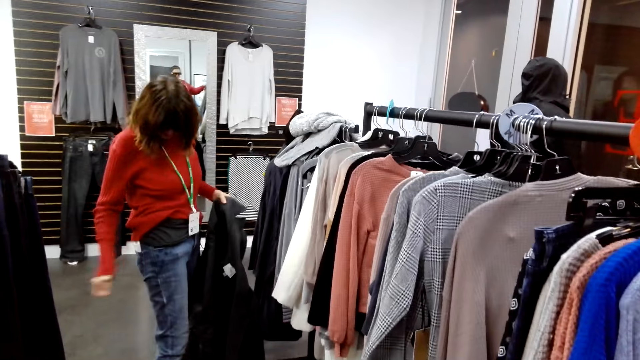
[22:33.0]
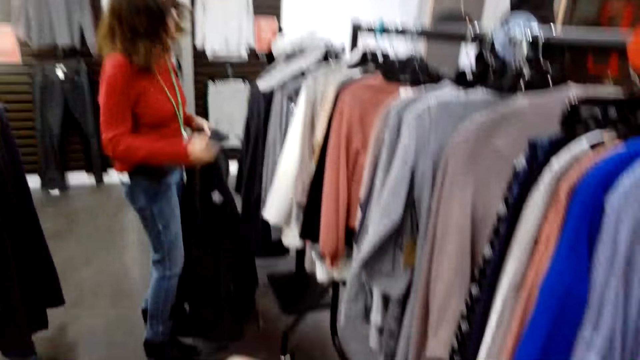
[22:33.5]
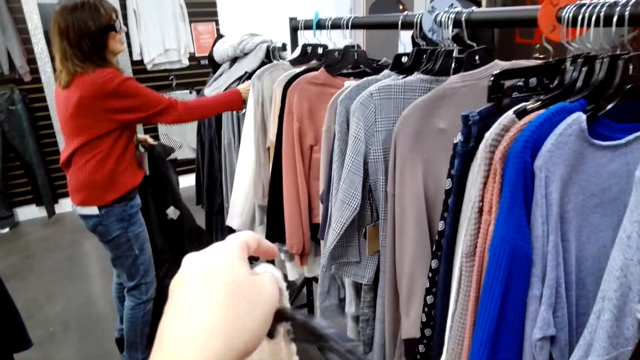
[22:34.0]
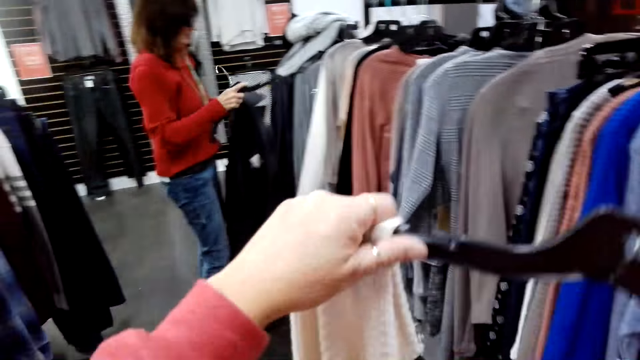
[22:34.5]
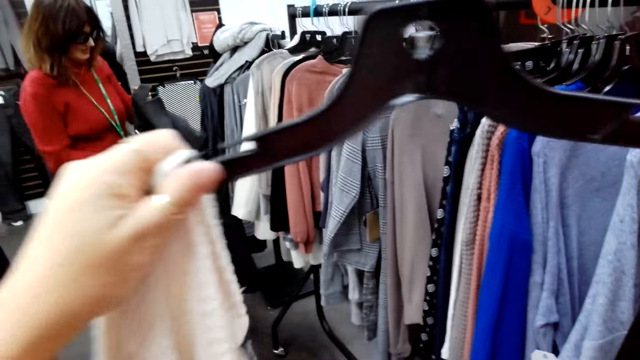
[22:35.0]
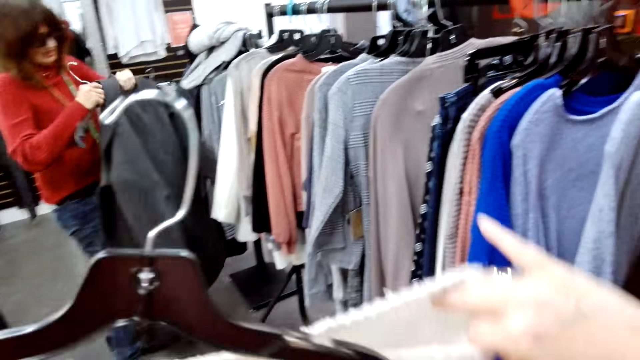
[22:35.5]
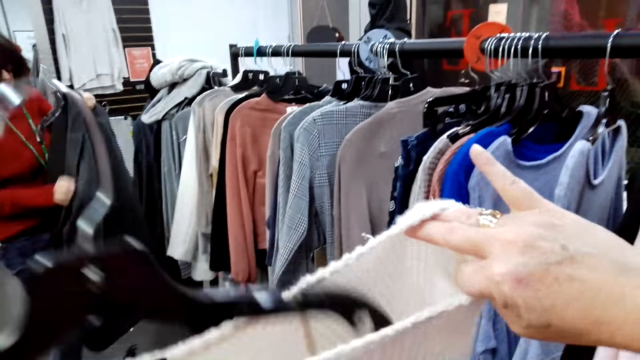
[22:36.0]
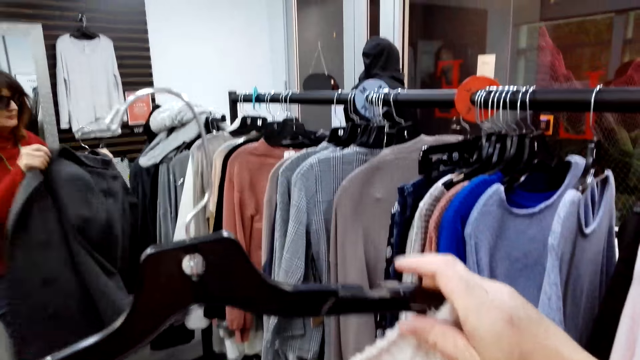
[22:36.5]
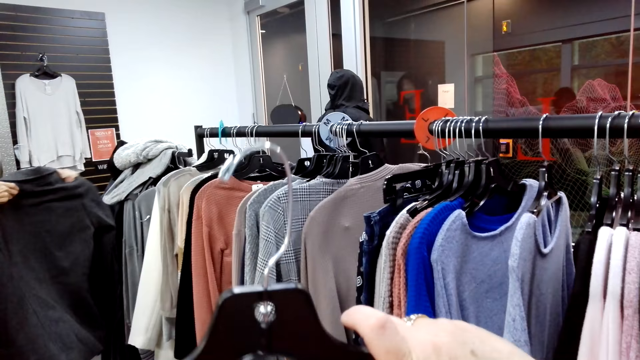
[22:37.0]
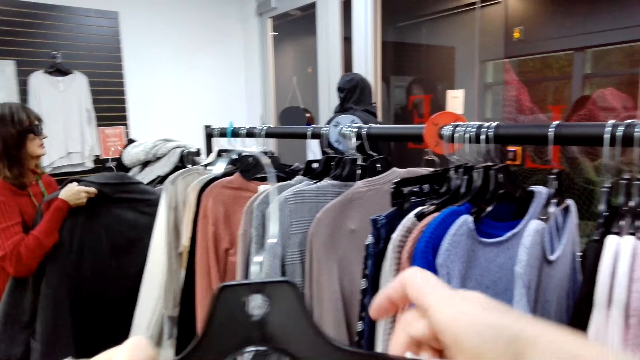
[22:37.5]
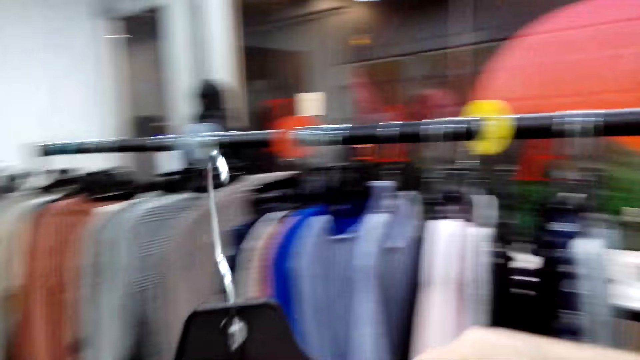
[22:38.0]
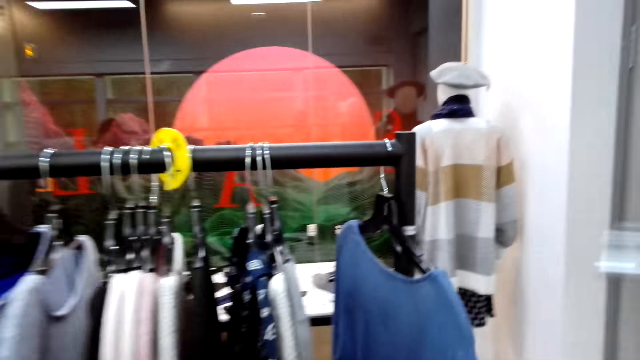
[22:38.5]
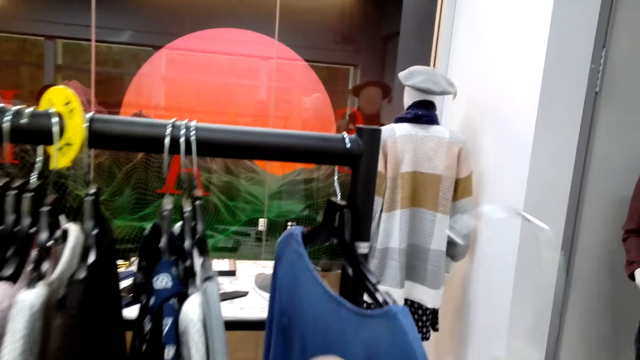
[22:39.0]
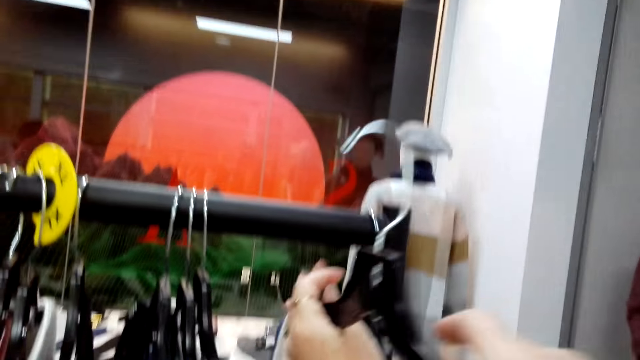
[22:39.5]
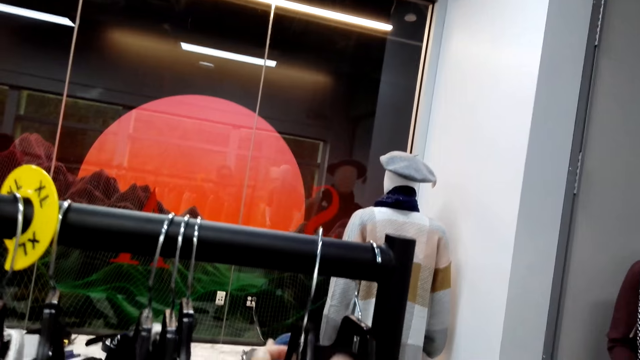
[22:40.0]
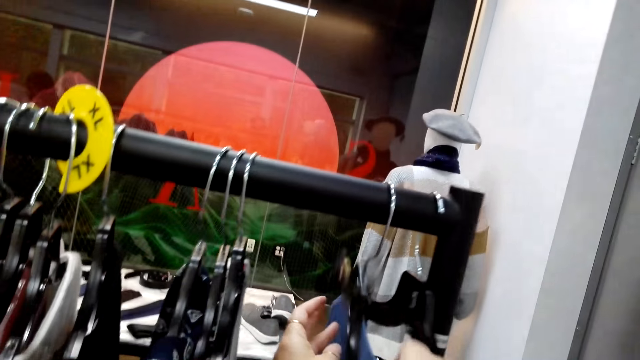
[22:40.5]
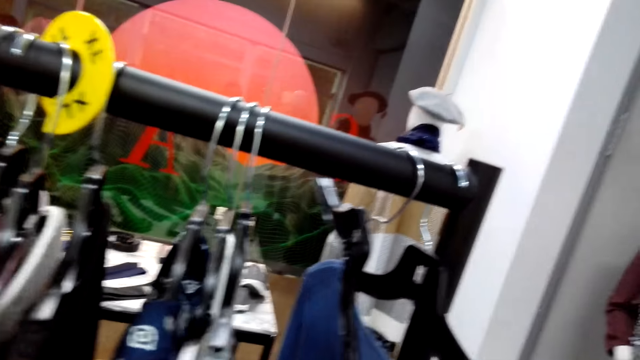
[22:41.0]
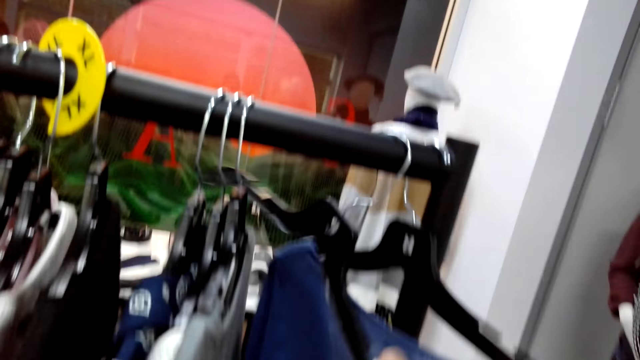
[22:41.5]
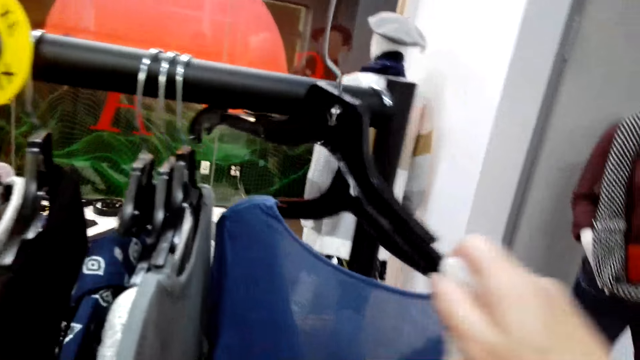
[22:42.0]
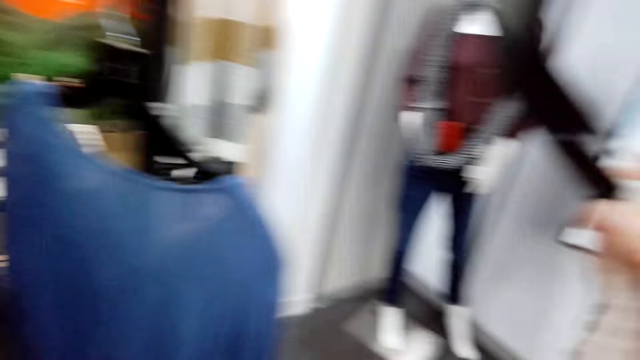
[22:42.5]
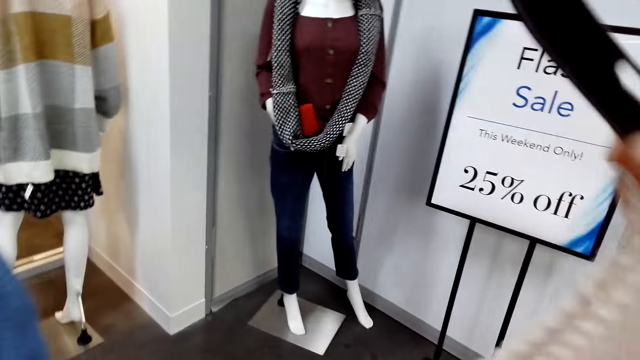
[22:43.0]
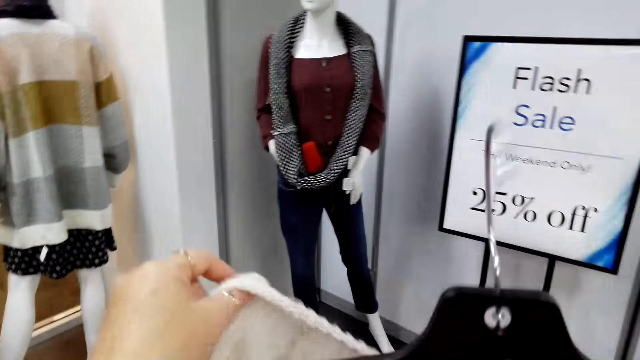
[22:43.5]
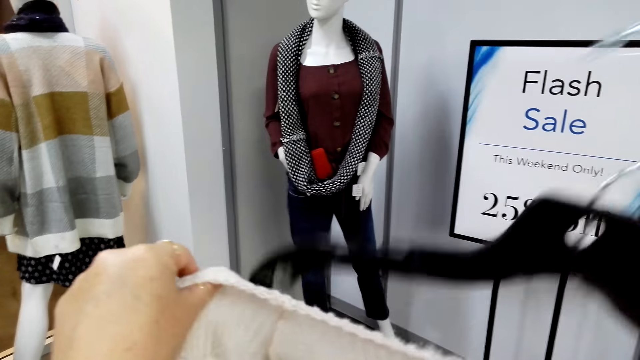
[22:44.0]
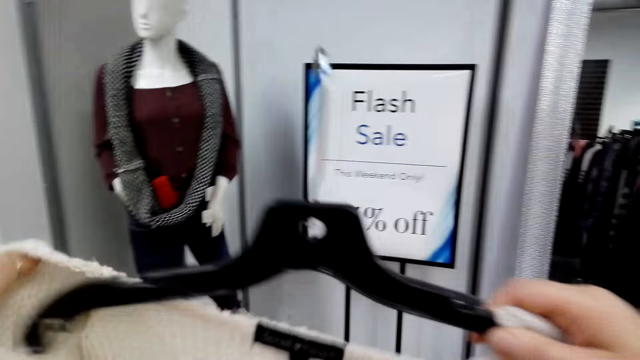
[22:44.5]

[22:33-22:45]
The camera wearer hangs the sweater top on the hanger. They hook the sweater top on the rail.

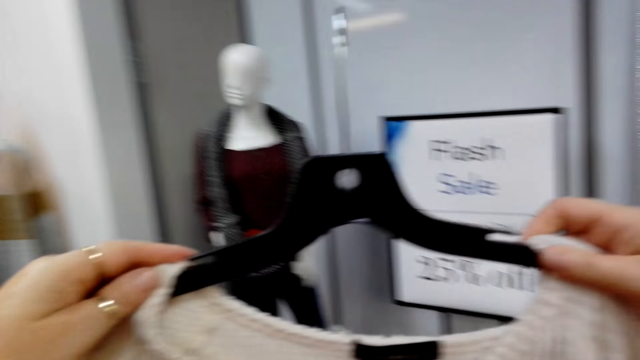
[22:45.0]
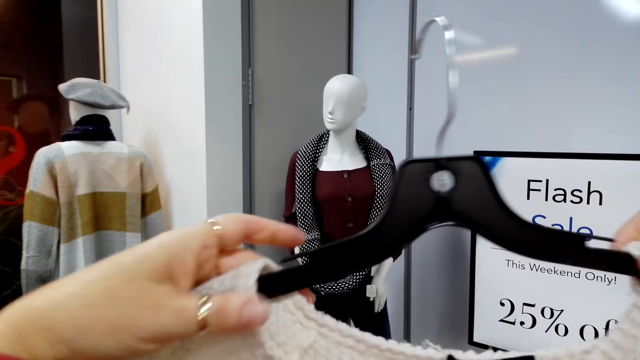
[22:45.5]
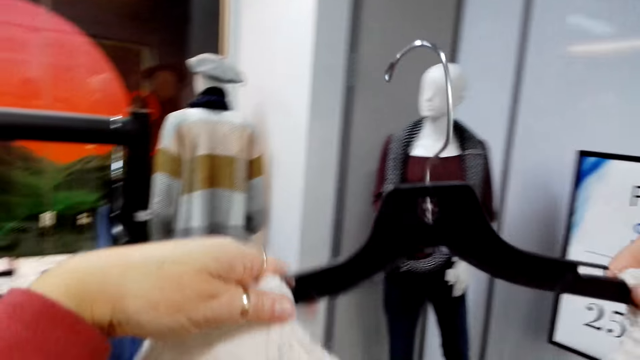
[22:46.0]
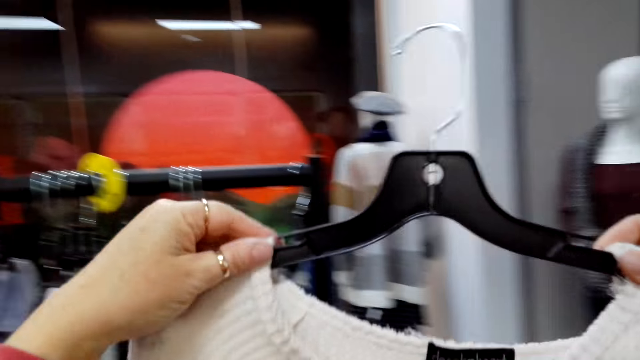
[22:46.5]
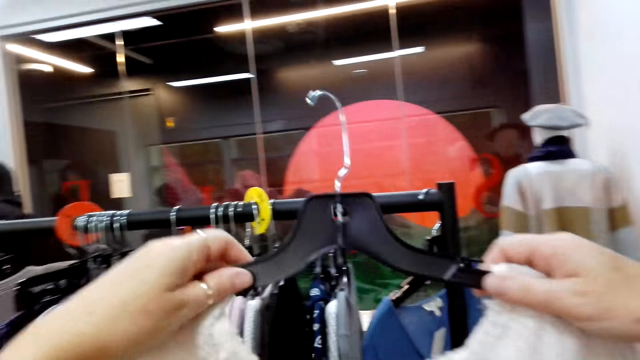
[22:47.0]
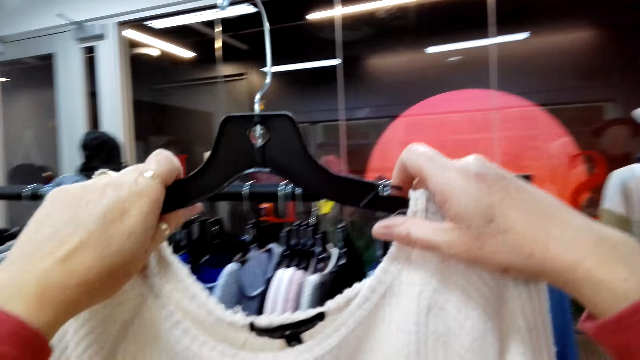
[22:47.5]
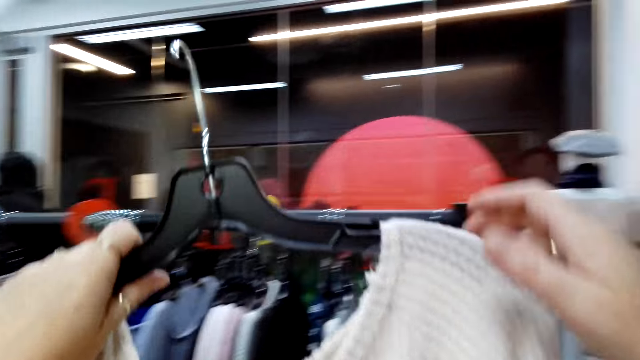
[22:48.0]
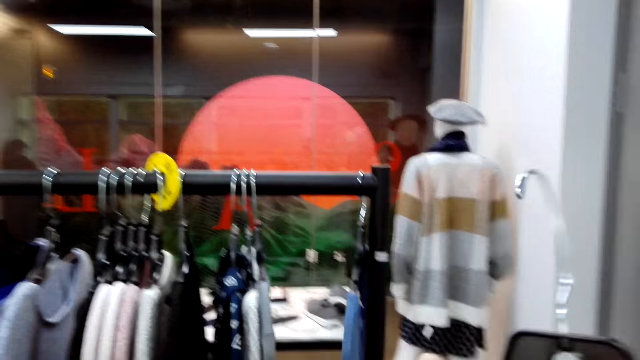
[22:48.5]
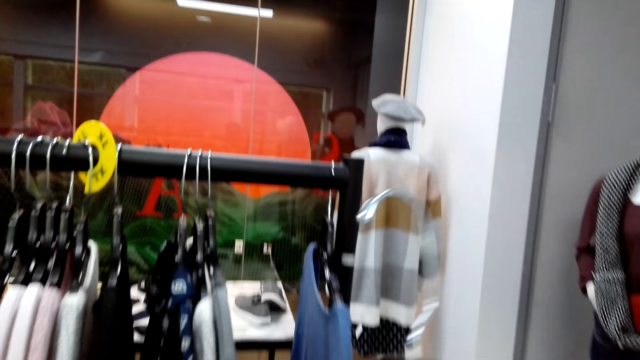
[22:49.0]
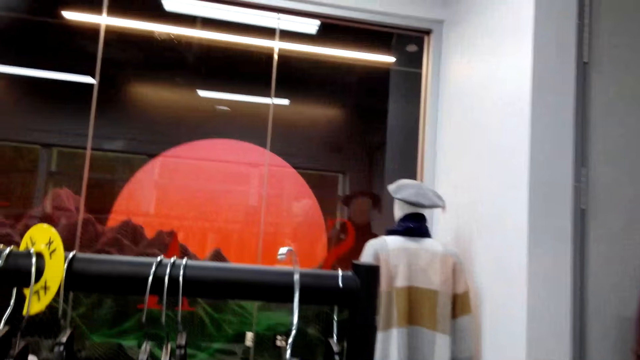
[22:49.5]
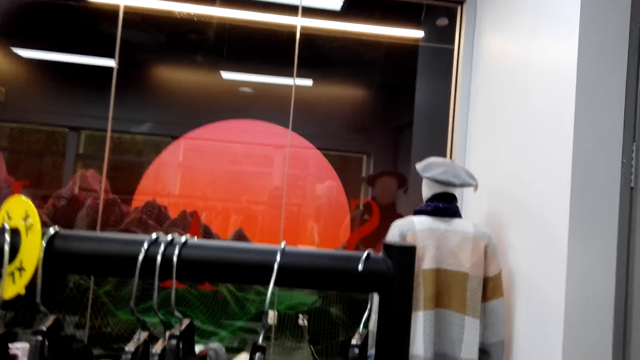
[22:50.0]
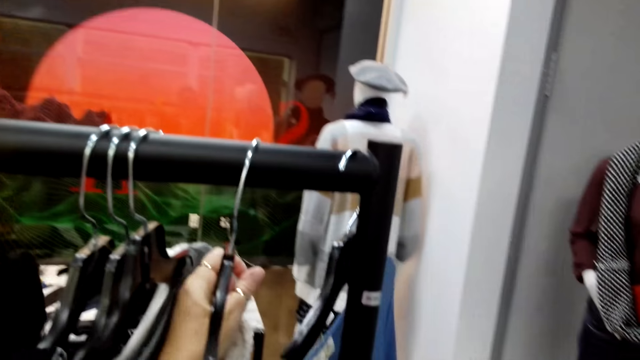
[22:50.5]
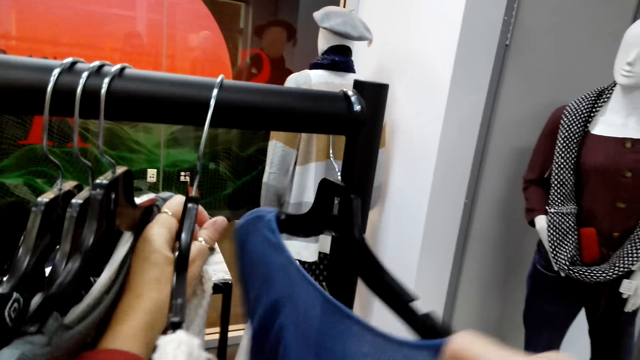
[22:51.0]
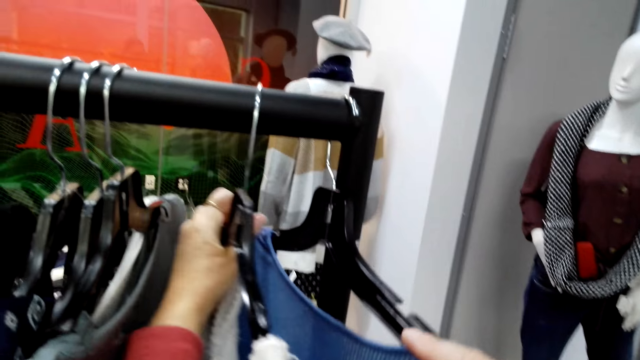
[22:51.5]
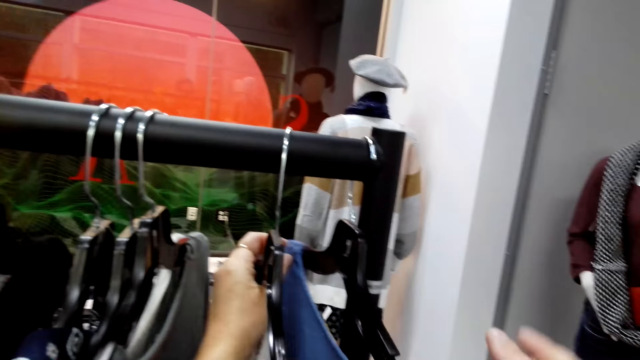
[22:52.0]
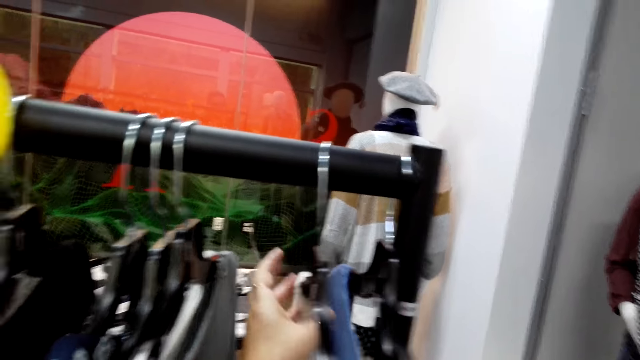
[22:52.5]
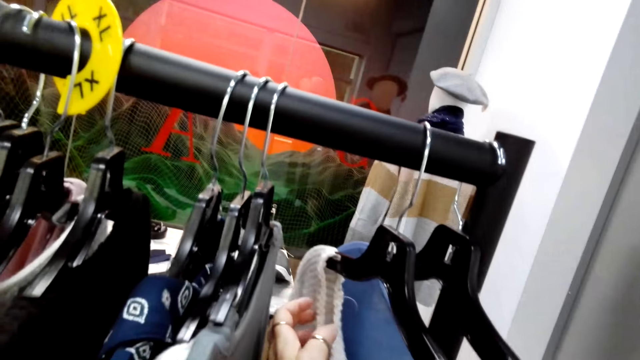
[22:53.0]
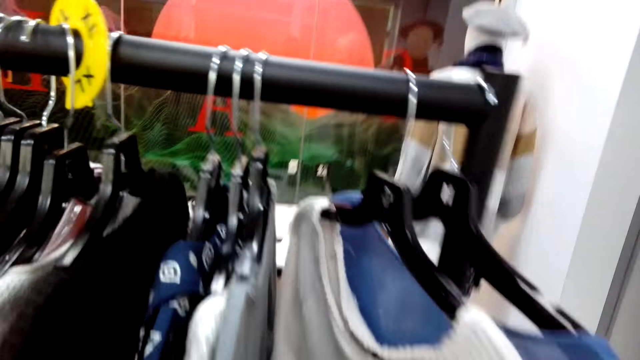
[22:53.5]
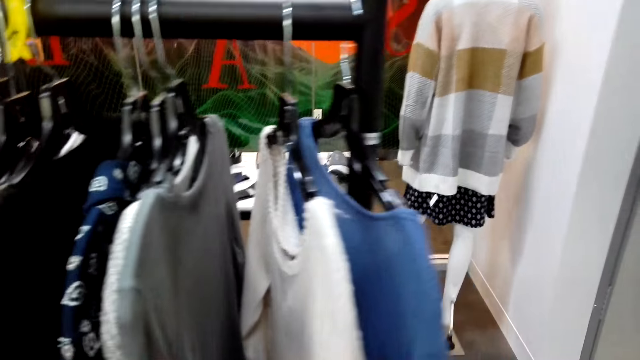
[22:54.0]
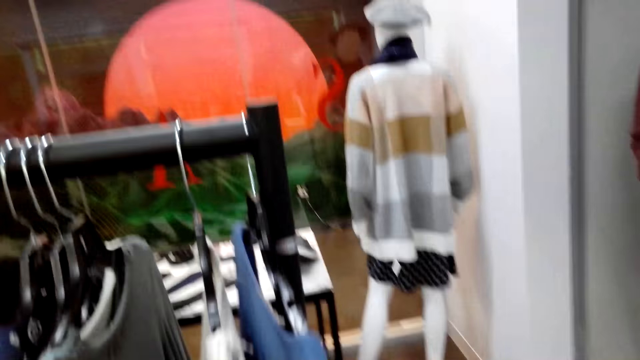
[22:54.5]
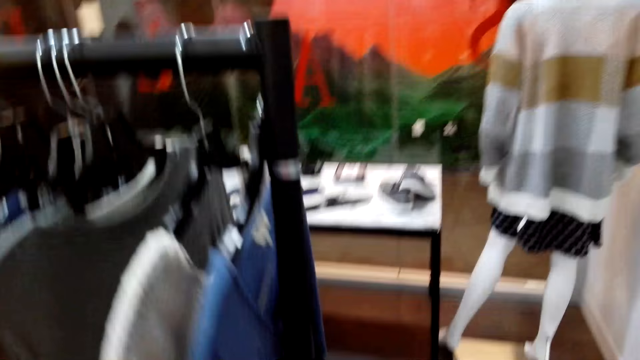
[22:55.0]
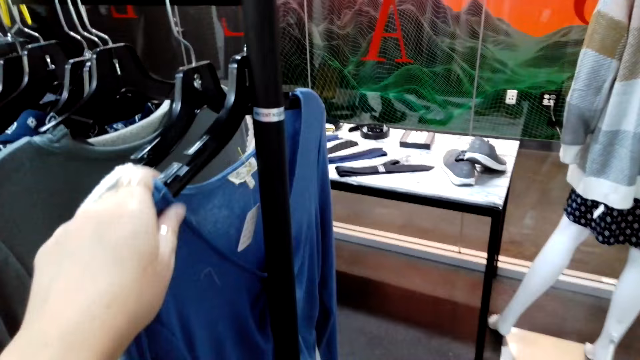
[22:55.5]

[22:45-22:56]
The camera wearer hangs the cloth on the hanger. They search the clothes on the hanger line.
